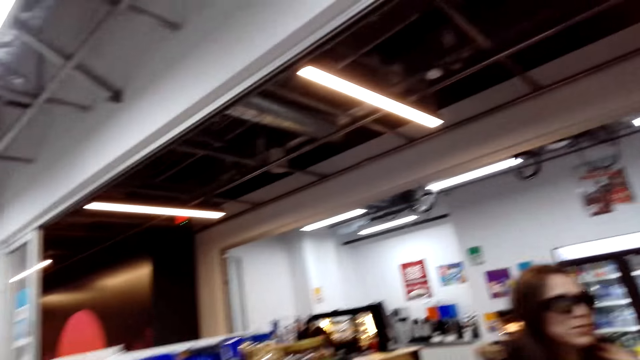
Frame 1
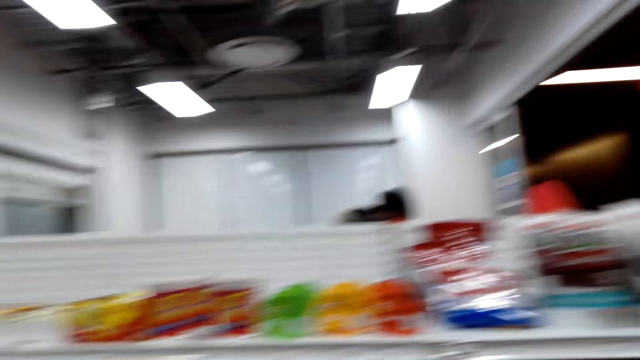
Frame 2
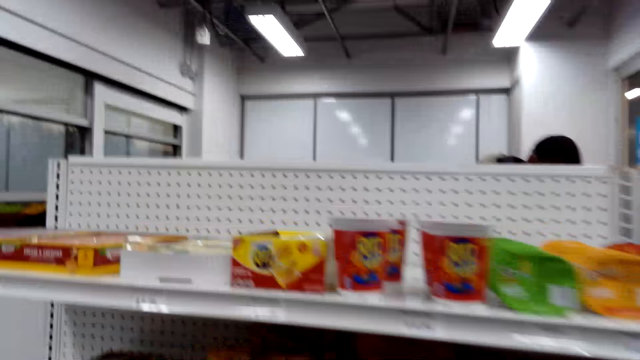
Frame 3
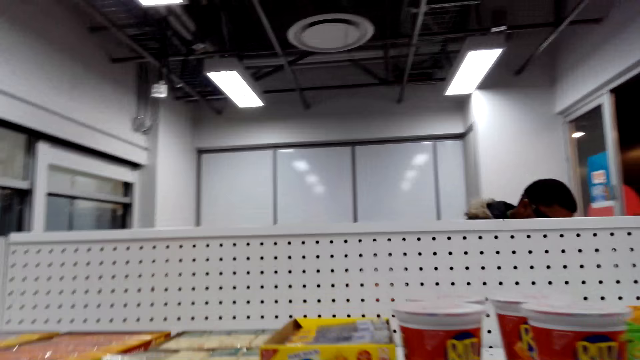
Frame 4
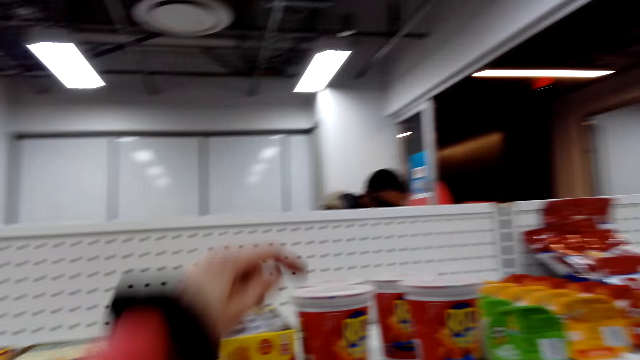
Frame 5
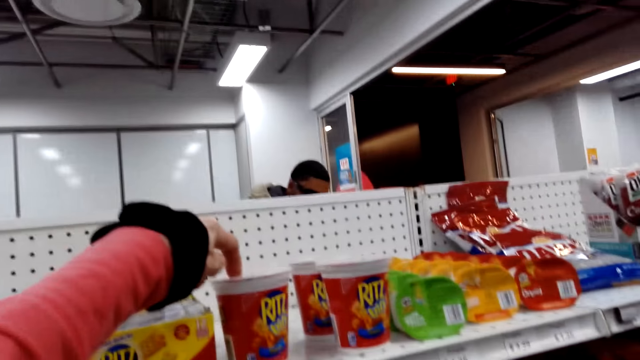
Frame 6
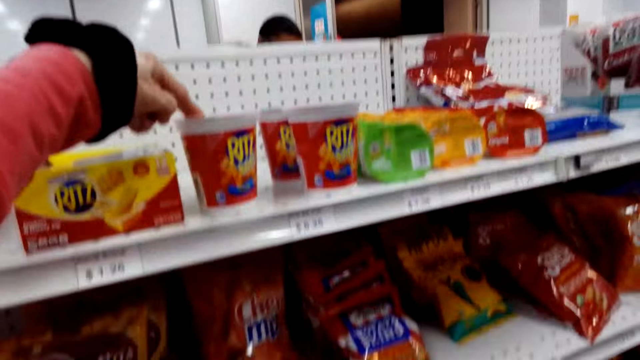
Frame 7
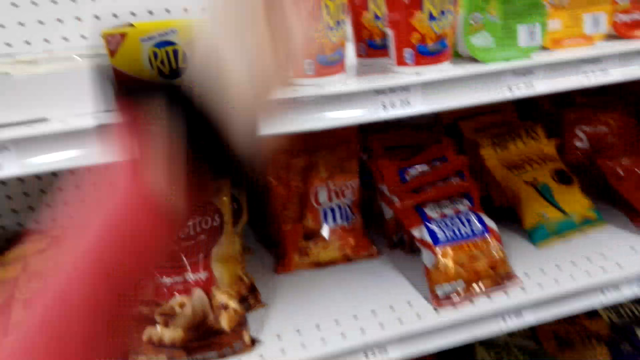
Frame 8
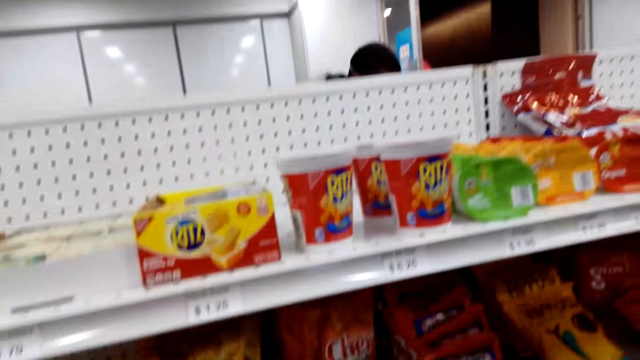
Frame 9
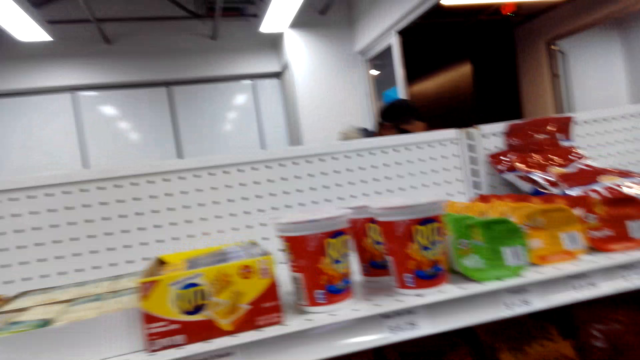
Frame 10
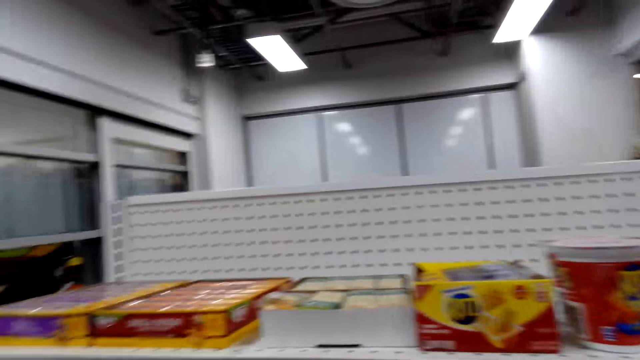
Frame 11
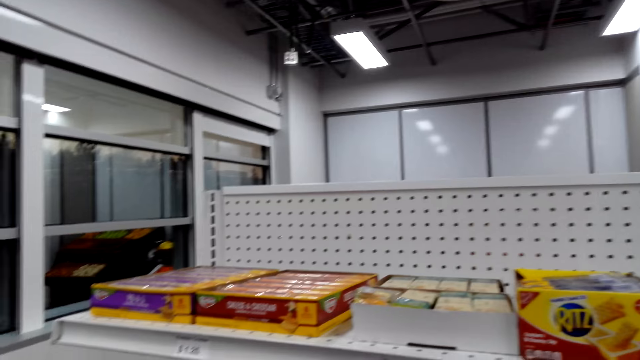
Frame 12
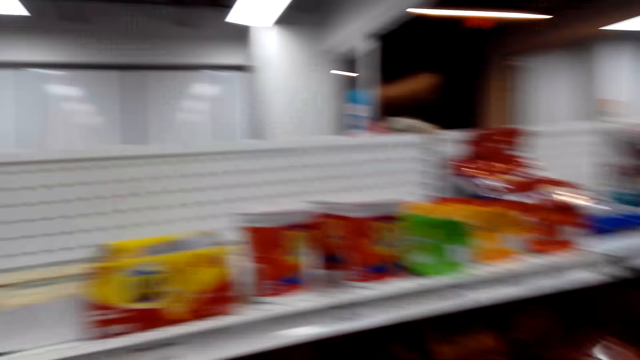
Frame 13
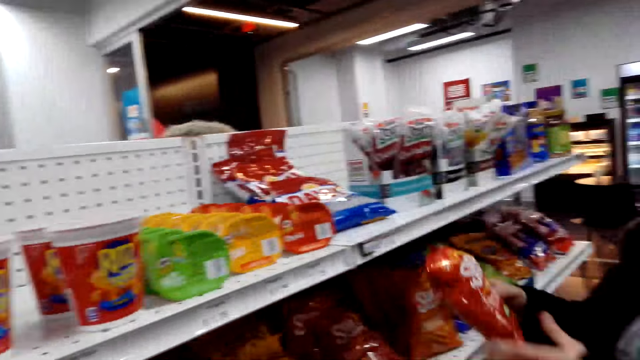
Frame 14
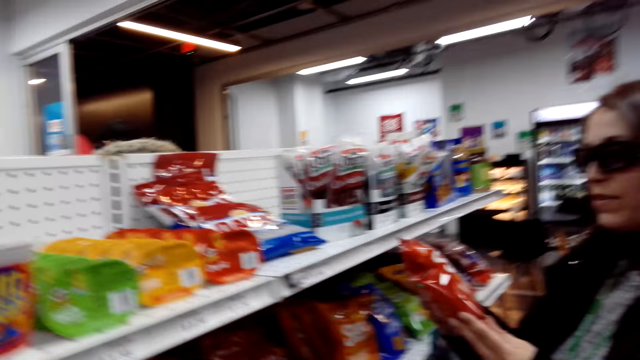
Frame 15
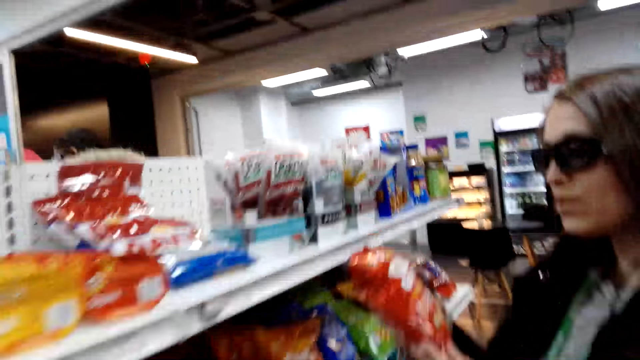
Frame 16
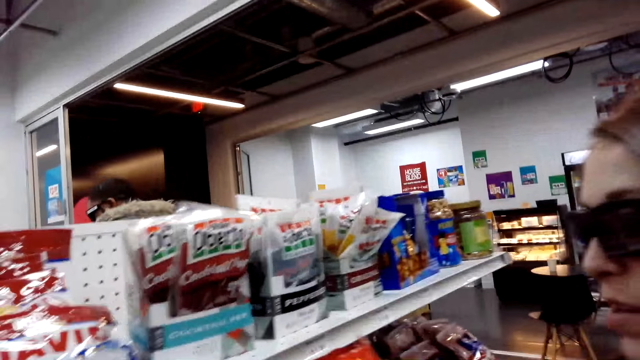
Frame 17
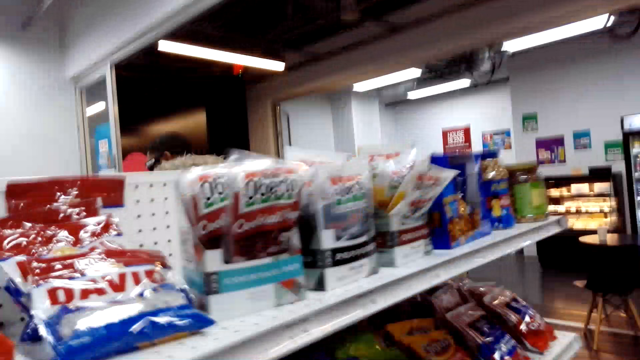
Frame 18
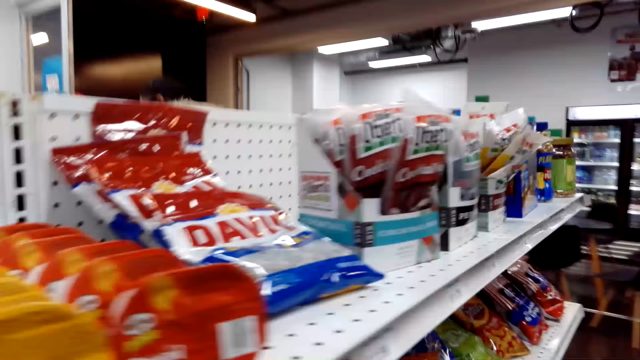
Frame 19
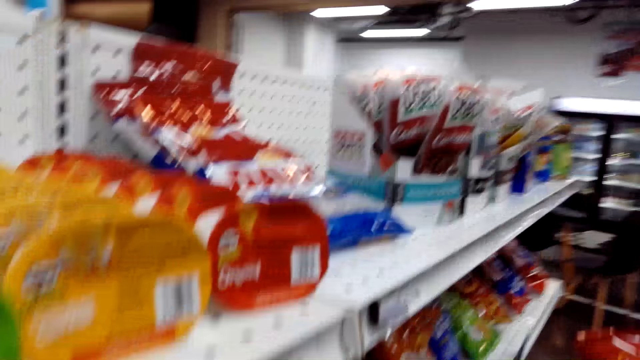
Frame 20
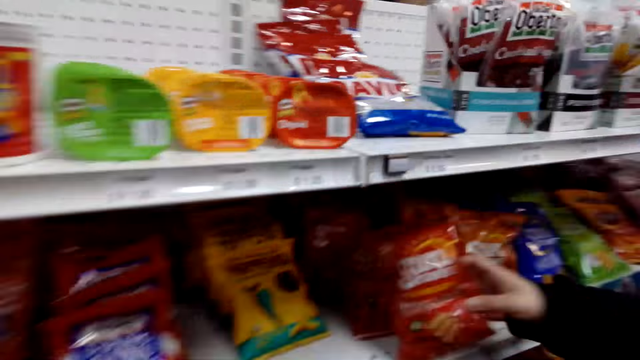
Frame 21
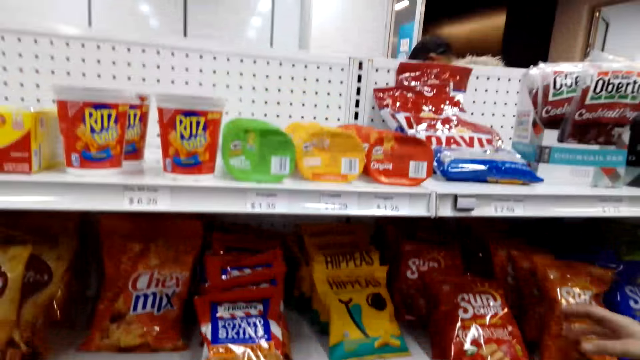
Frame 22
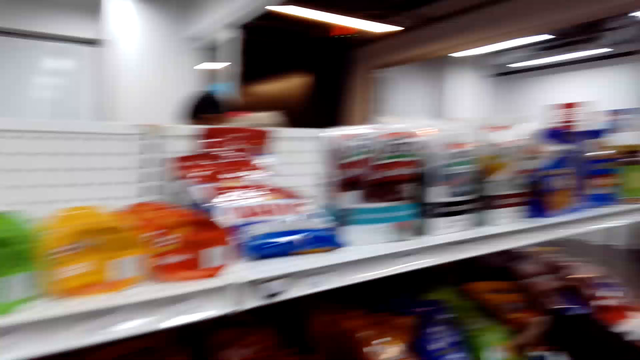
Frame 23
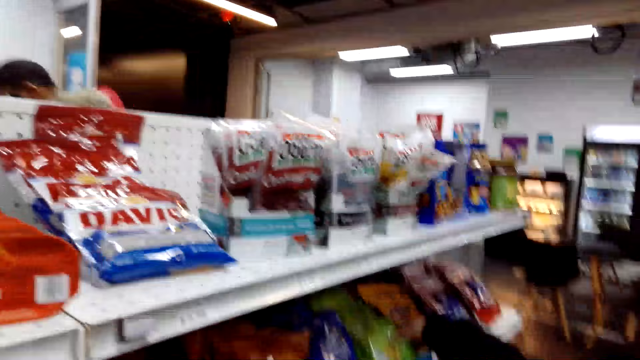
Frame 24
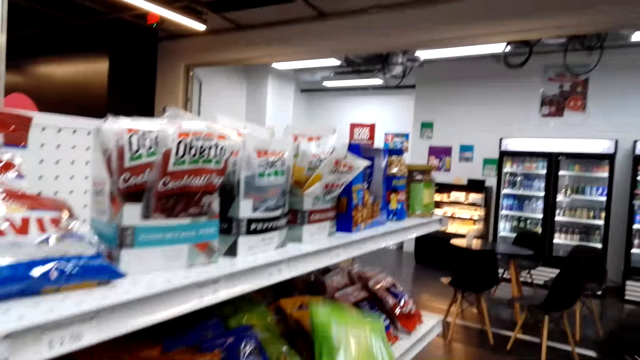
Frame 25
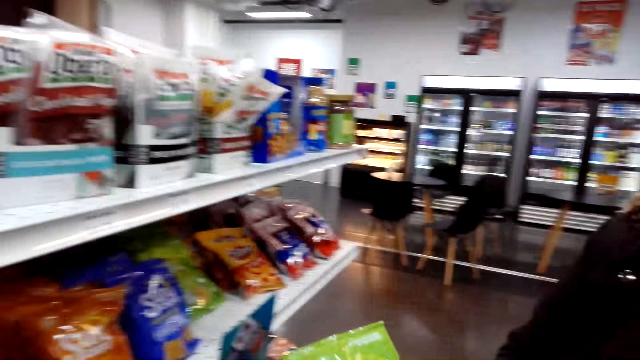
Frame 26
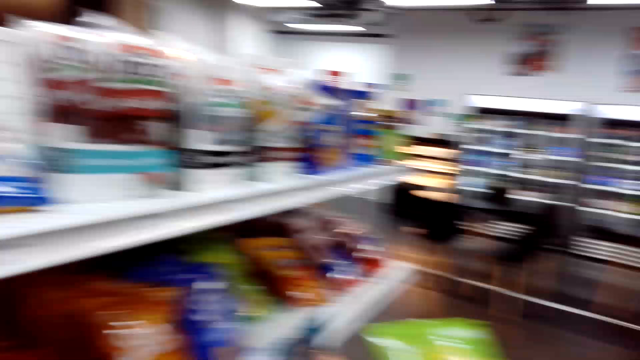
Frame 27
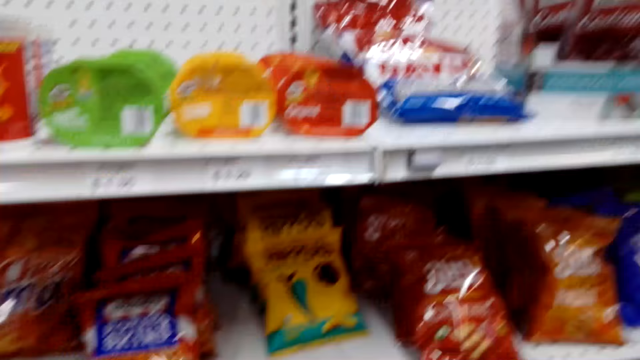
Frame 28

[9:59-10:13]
The camera wearer touches the cheese on the shelf. They point on a container of something. A woman picks a packet of something on the shelf. The camera wearer talks in the store. The woman places the packet of something in the shelf, talks in the store, and picks the packet of something.

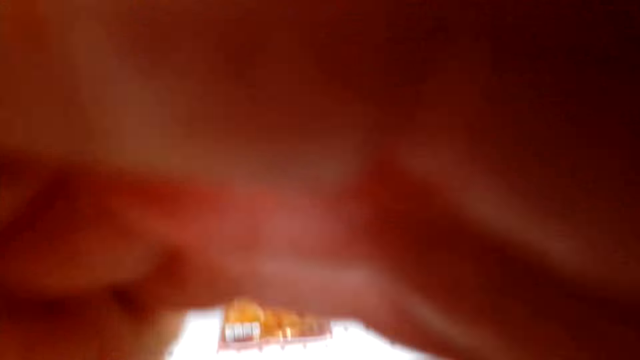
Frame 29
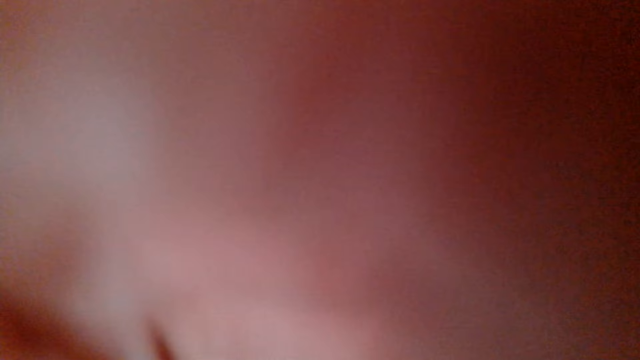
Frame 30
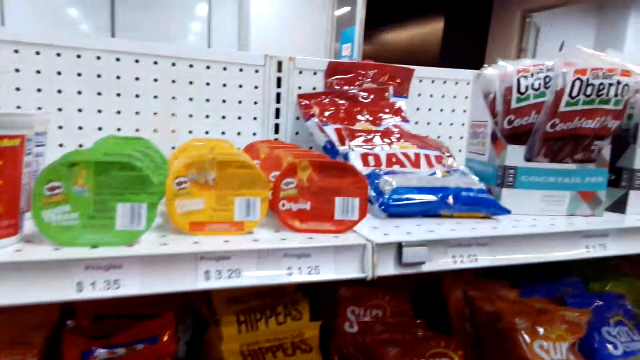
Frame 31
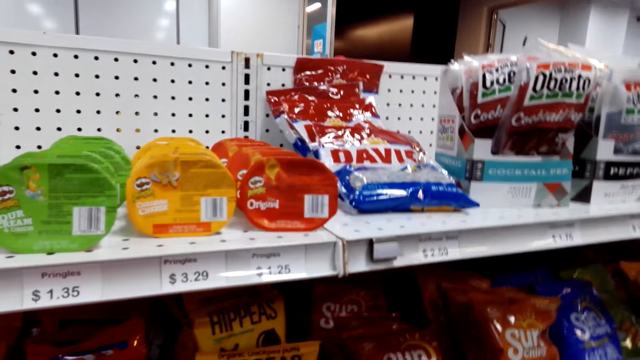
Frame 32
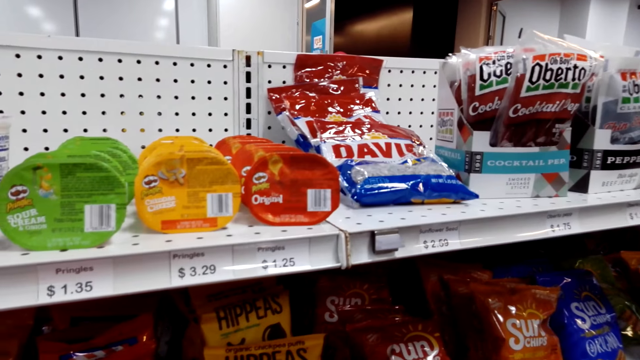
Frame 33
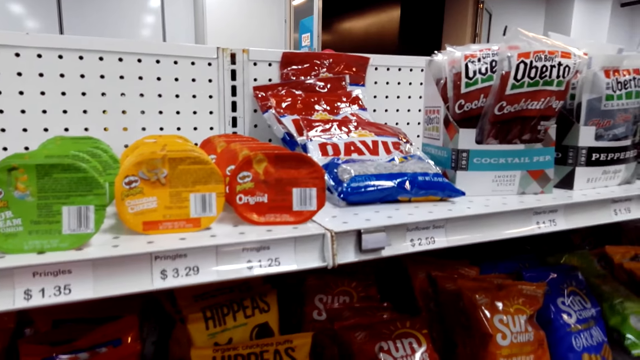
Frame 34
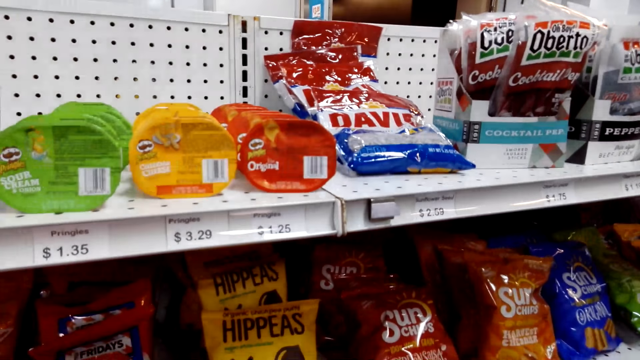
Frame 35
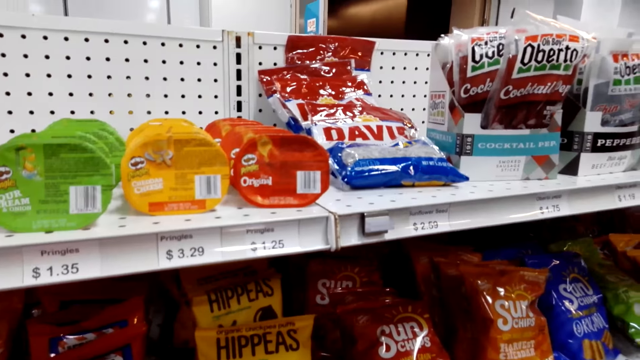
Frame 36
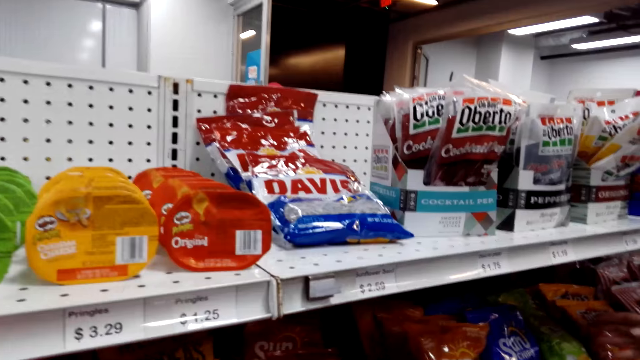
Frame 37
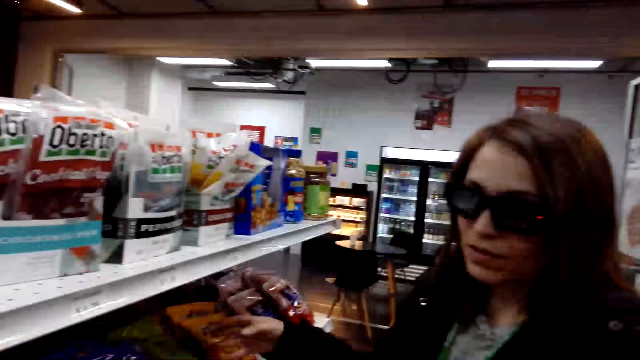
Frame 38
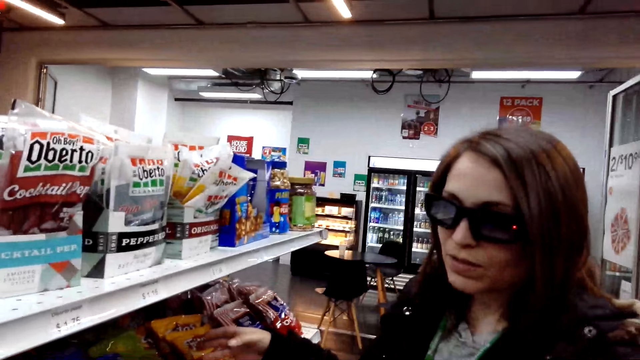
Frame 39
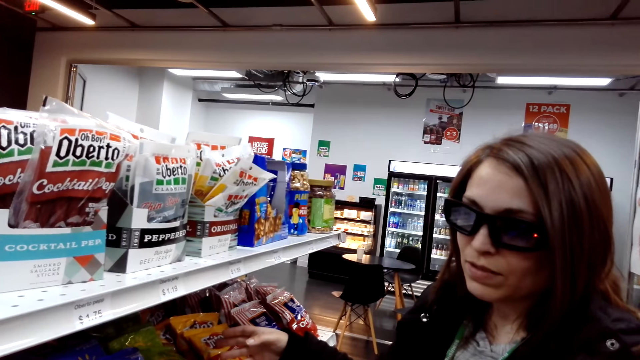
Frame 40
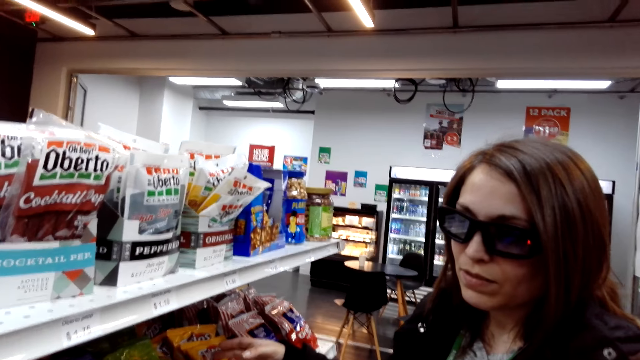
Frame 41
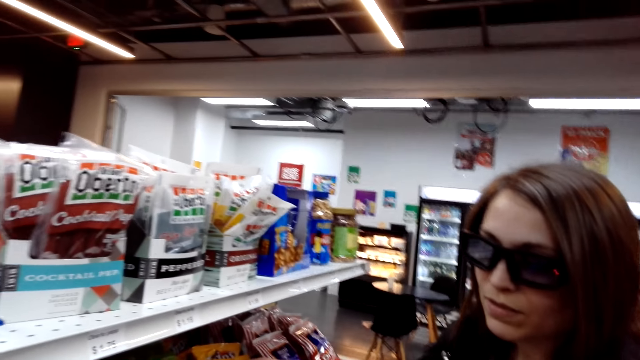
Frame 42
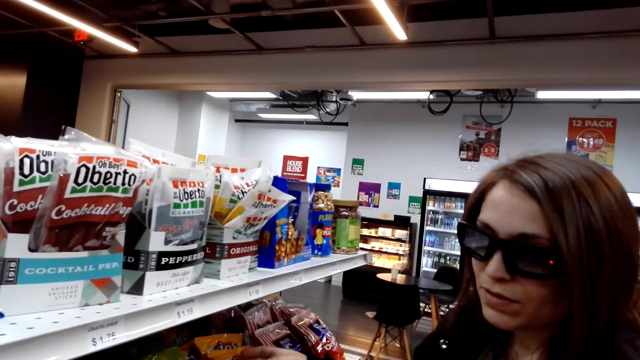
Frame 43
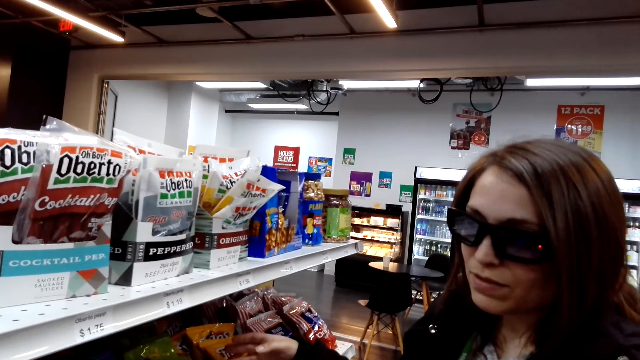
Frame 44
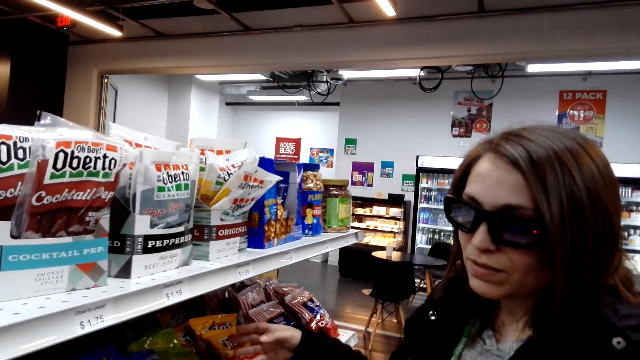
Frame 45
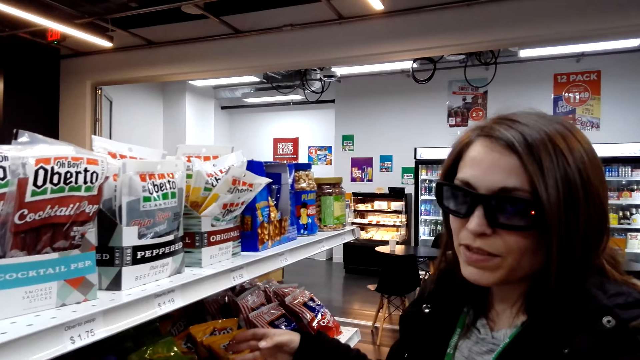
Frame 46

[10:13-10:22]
The camera wearer adjusts her camera. A woman places the snack pack on the shelf. The camera wearer talks to the woman in the store.
